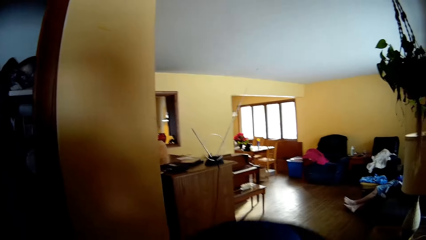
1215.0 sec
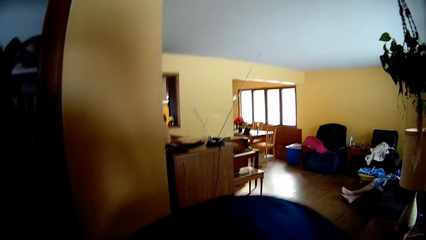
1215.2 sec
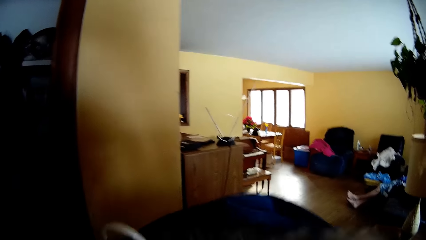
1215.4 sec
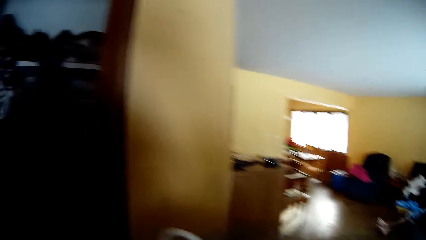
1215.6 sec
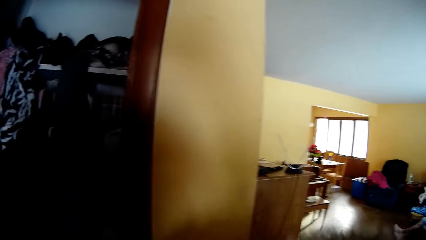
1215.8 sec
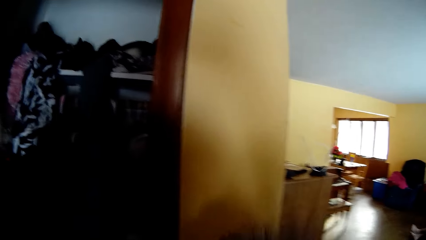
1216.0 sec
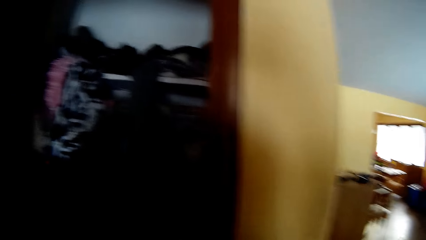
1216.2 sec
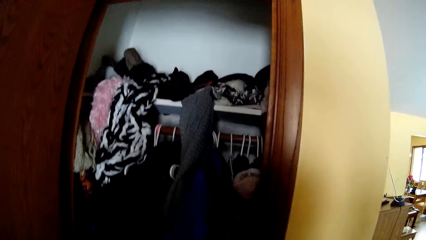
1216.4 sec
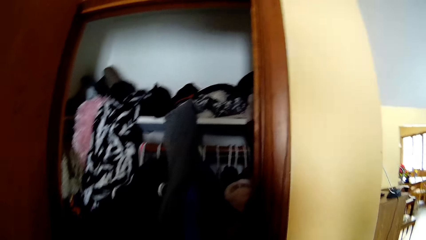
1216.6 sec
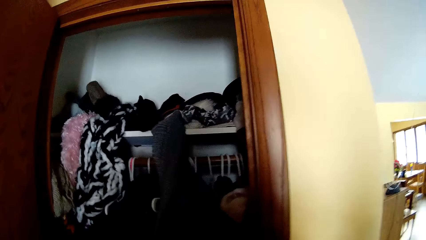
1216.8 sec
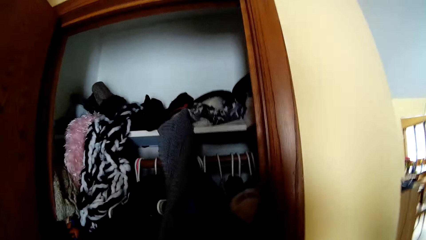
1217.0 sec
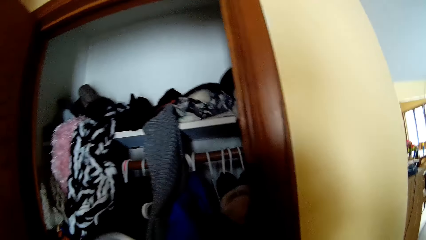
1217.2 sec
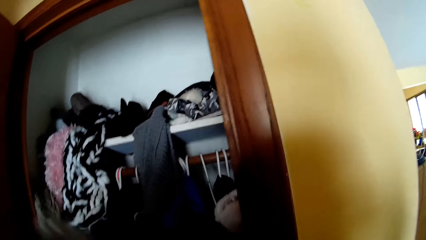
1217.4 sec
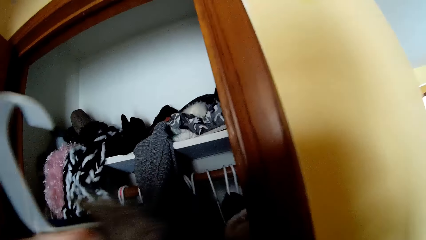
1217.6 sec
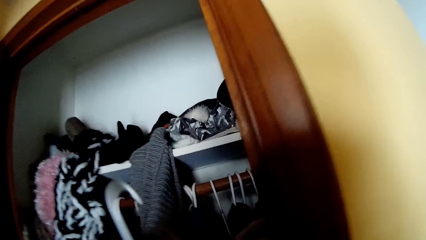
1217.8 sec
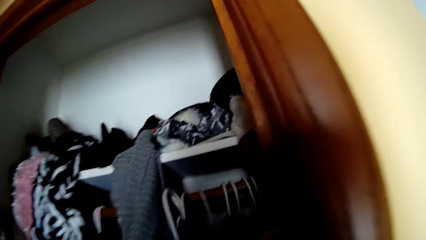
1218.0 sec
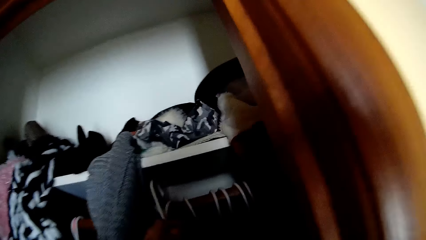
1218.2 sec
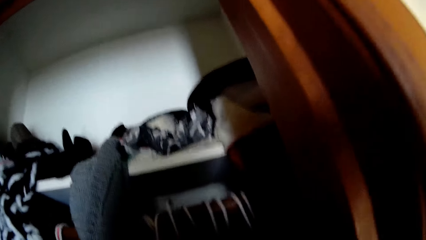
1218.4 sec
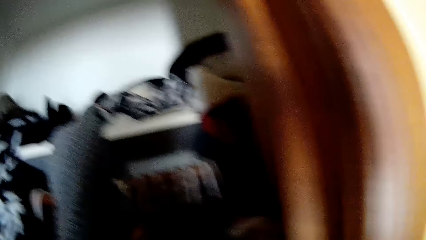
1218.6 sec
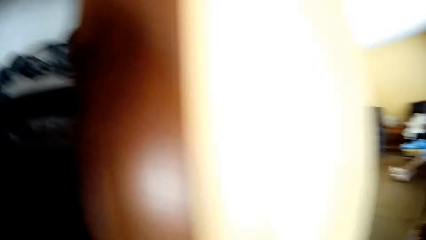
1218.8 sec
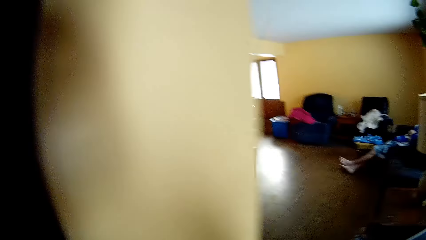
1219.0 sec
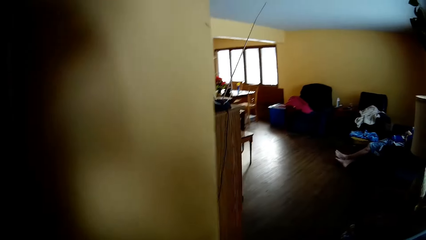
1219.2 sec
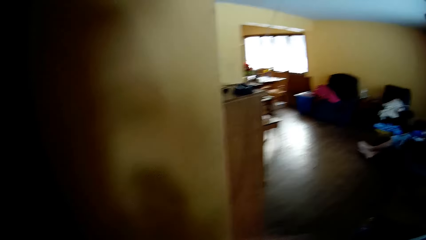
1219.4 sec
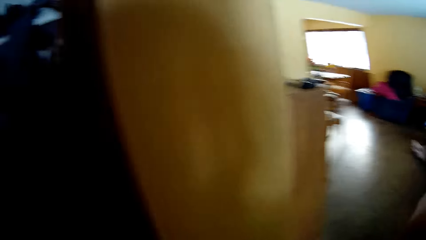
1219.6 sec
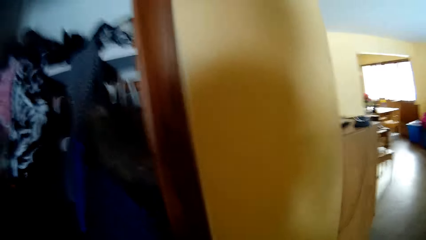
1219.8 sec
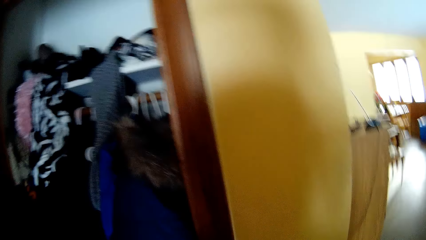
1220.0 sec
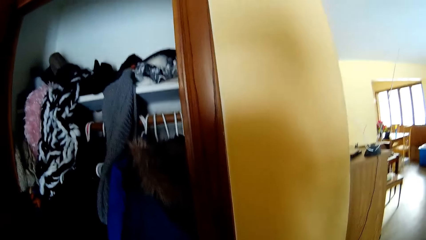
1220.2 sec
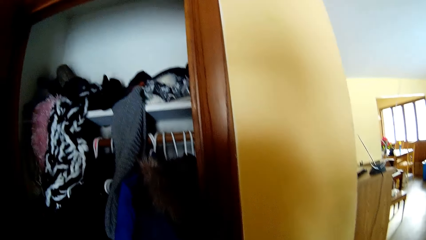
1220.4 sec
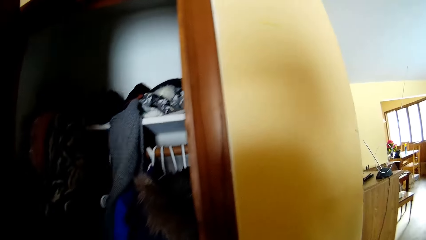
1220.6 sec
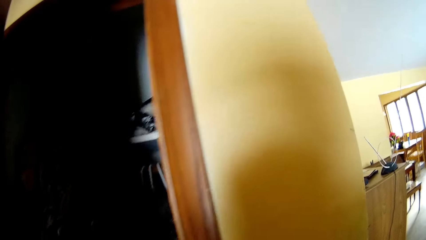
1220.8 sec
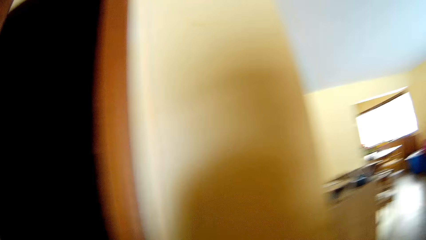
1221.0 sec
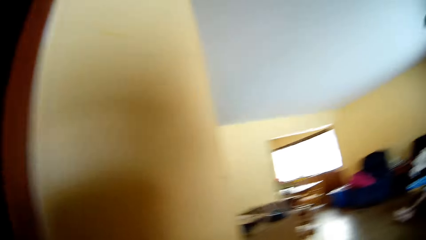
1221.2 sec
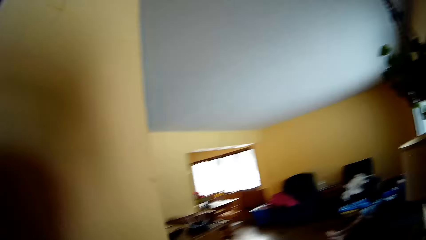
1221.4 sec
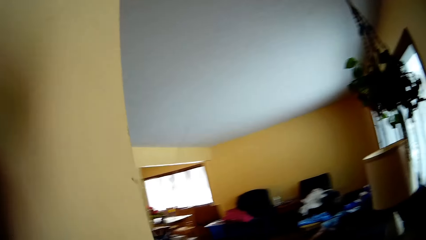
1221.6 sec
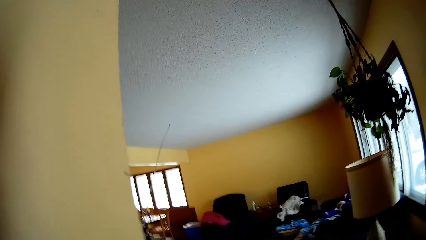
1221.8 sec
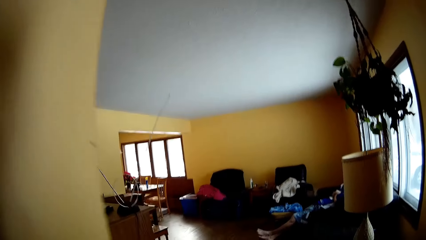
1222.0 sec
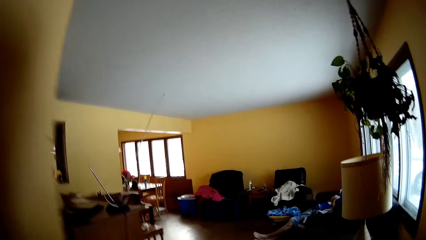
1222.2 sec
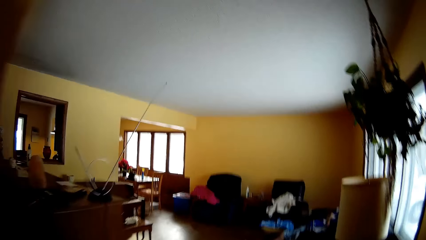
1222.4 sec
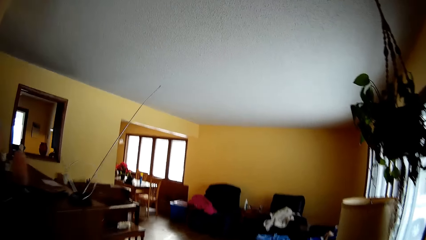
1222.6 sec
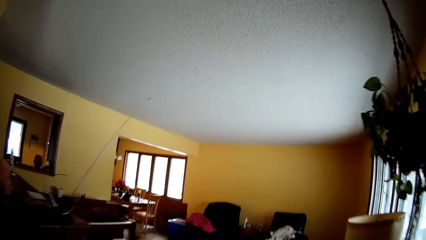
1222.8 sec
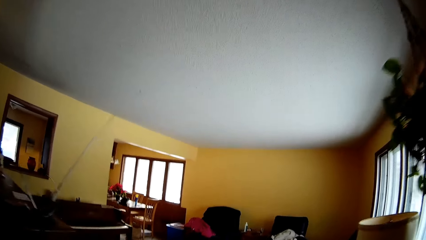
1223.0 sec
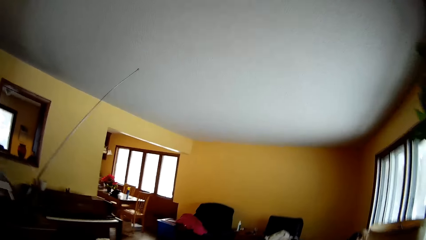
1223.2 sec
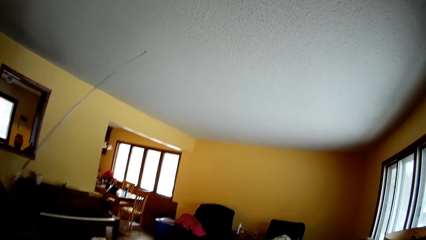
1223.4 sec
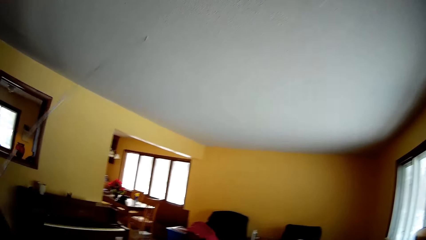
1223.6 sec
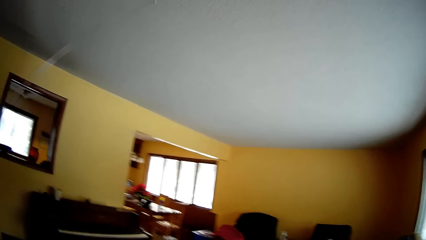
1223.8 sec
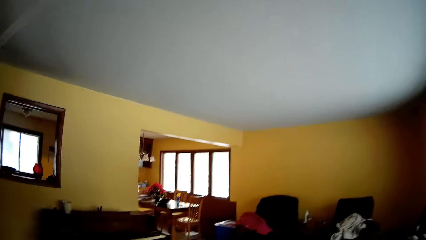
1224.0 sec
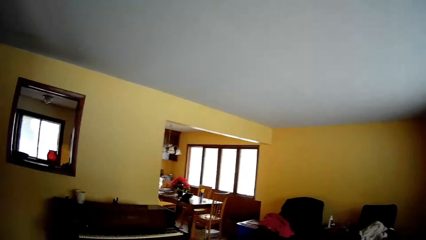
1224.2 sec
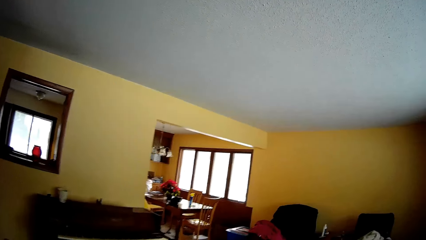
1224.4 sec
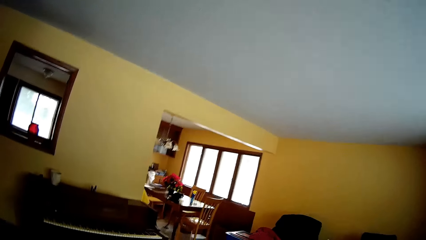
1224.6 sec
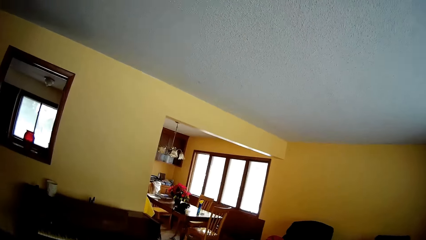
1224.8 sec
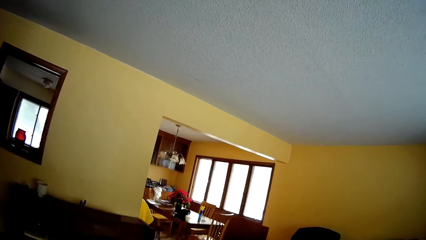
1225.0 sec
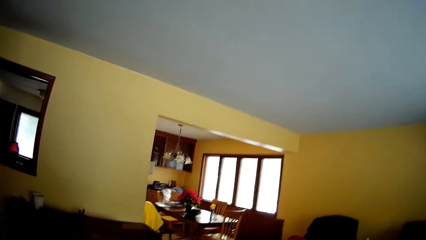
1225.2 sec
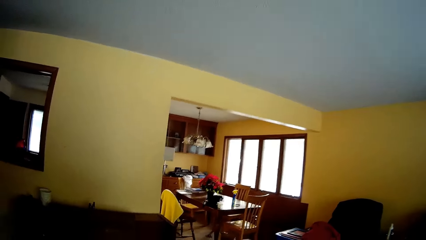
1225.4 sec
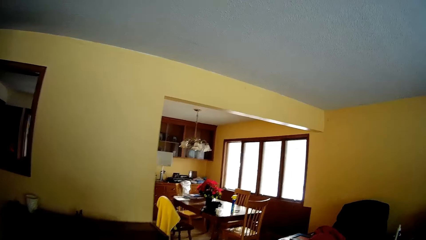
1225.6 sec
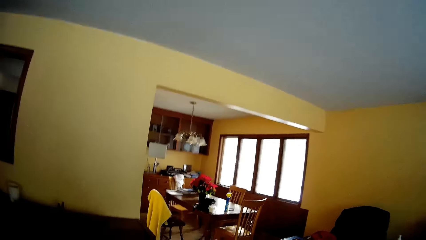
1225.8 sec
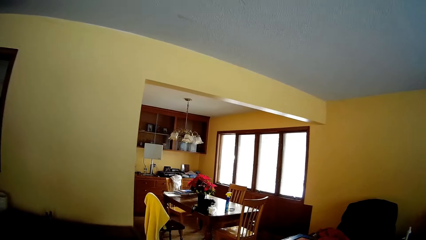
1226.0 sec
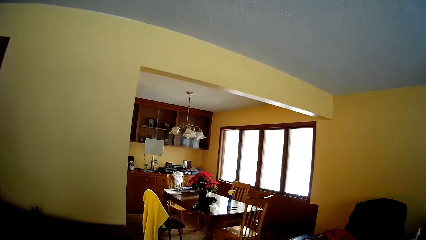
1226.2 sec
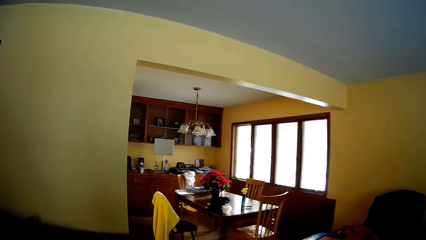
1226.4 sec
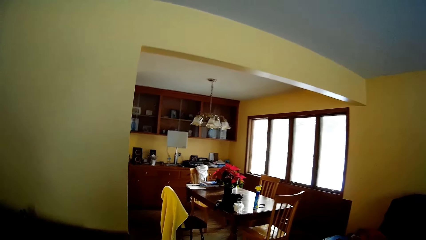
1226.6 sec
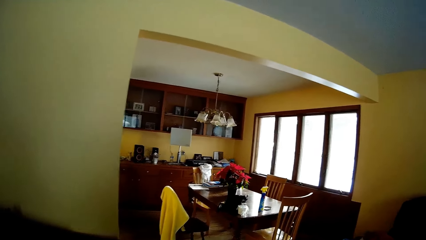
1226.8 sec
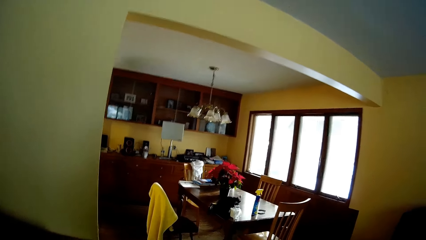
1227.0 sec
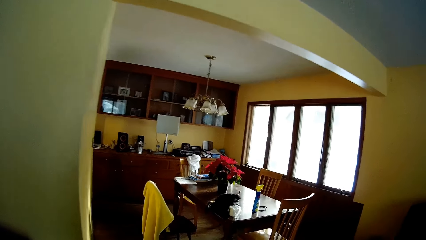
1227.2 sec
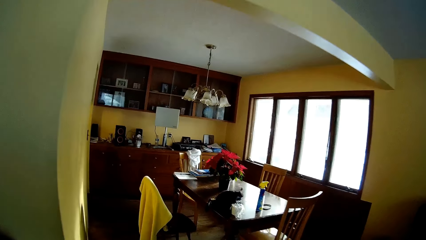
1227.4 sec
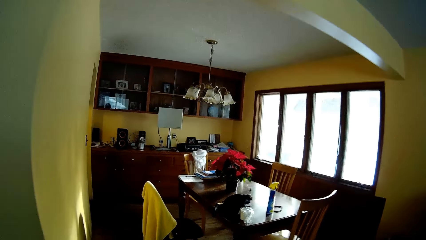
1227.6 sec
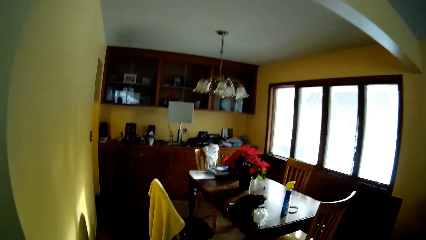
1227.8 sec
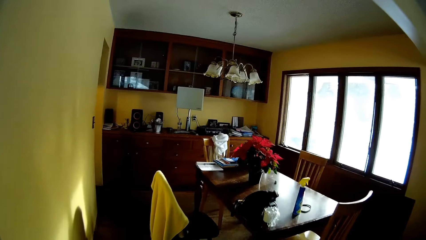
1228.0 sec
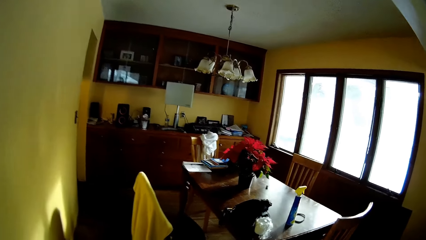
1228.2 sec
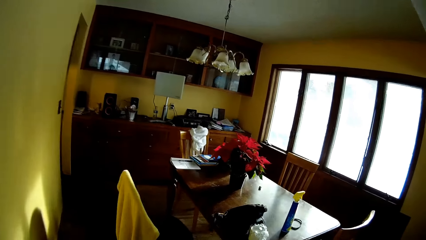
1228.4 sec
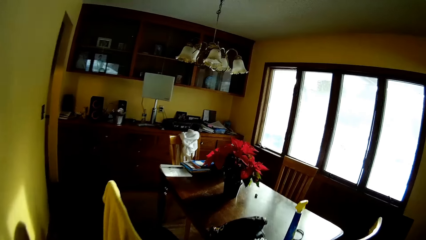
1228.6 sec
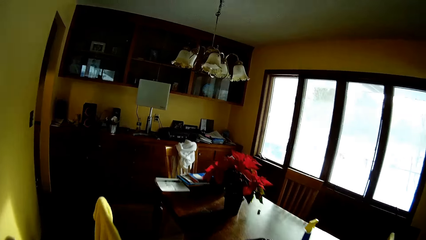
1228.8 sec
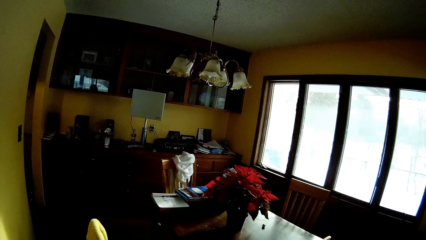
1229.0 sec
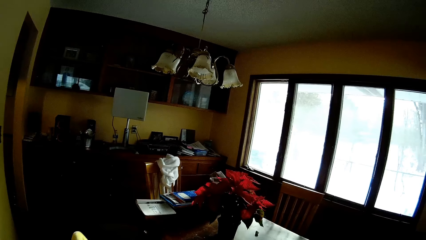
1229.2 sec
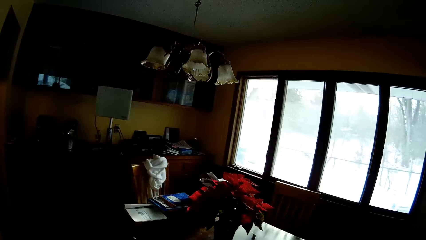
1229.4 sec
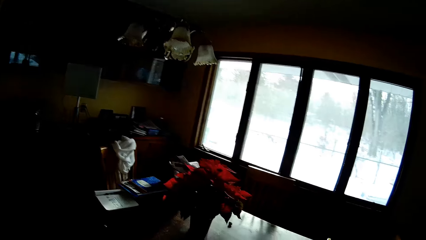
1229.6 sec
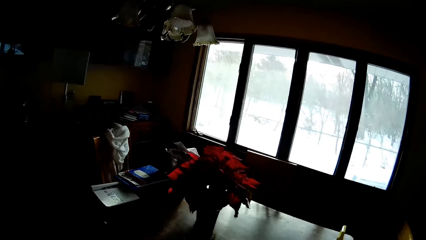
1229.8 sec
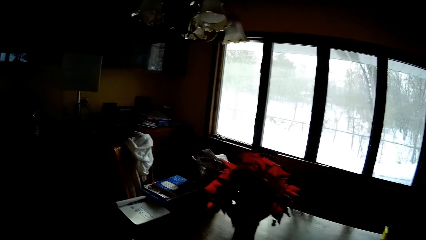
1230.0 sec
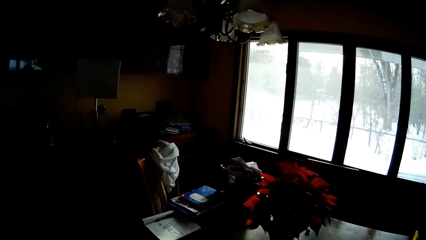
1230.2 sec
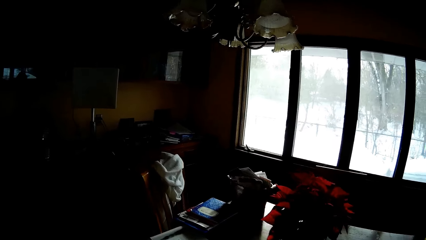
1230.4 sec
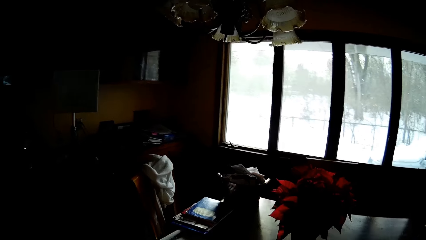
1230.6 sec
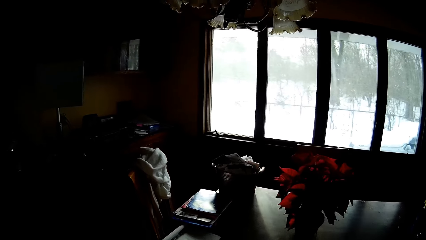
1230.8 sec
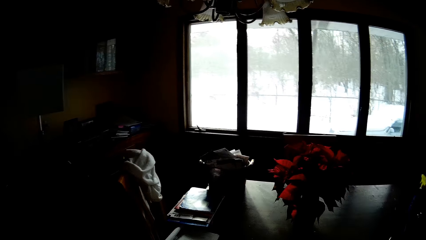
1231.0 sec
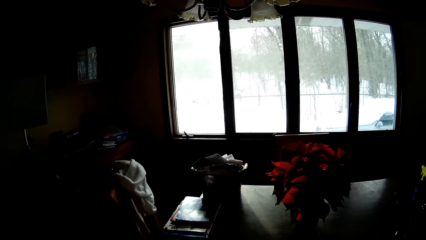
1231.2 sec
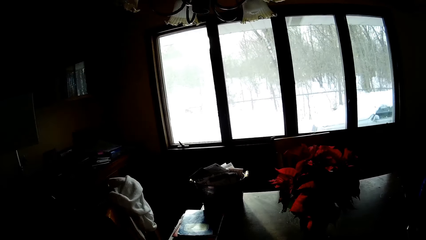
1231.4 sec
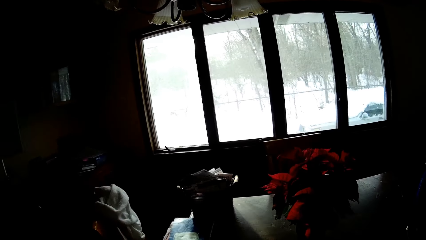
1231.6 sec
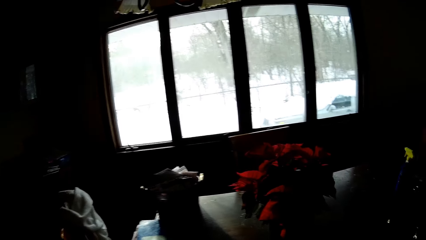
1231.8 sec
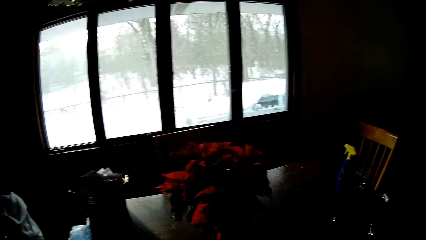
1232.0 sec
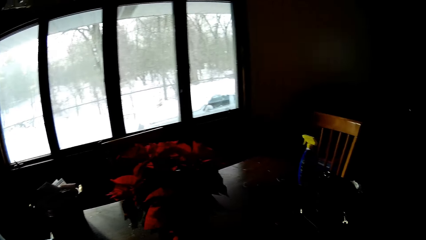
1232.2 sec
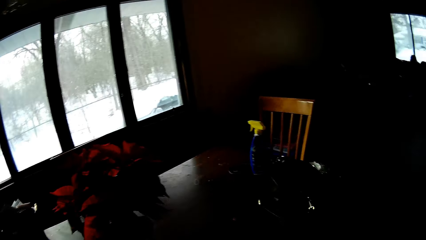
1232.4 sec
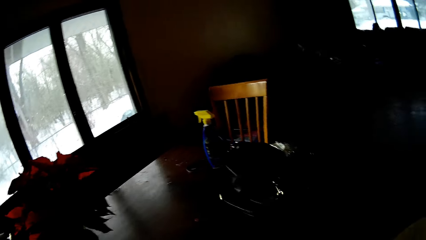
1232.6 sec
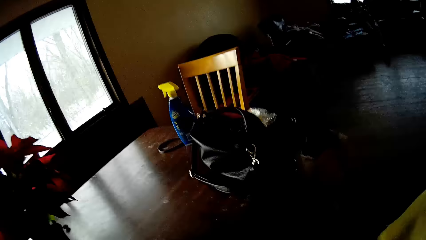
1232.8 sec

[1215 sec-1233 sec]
The camera wearer looks around the sitting room. He moves towards the clothes in the shelves. He drops the hanger on the hanging line in the wardrobe. He closes the wardrobe with his left hand. He walks to the dining room. He moves in the sitting room. He looks through the mirror. He looks at the big window through the mirror.
